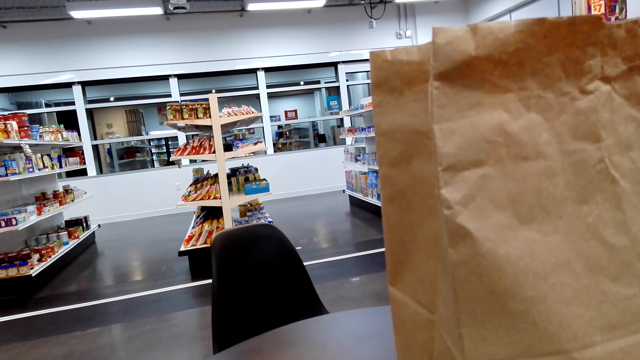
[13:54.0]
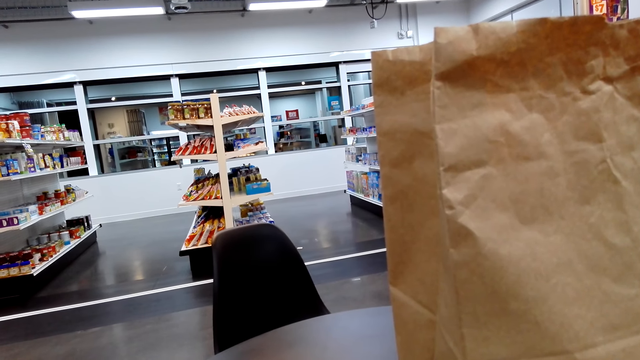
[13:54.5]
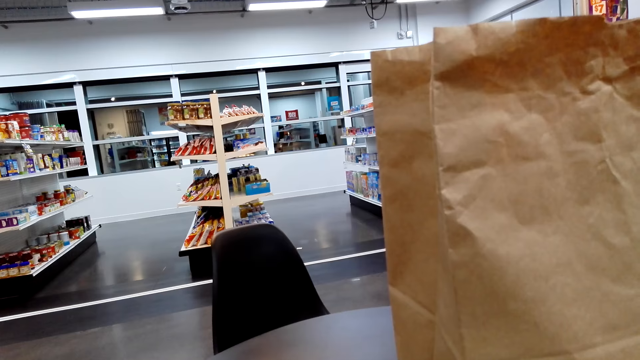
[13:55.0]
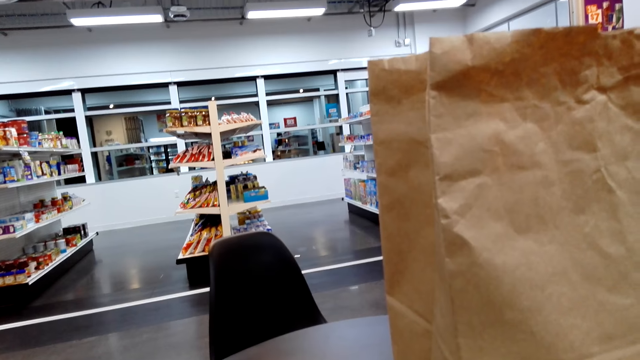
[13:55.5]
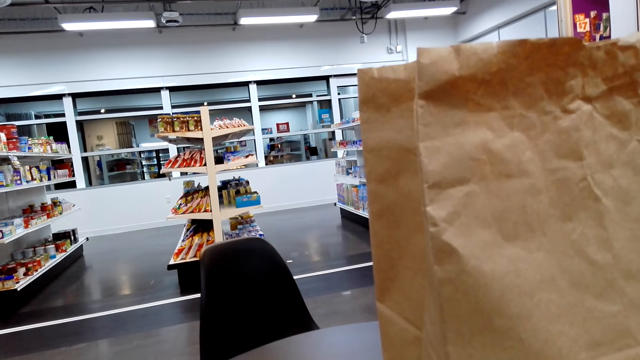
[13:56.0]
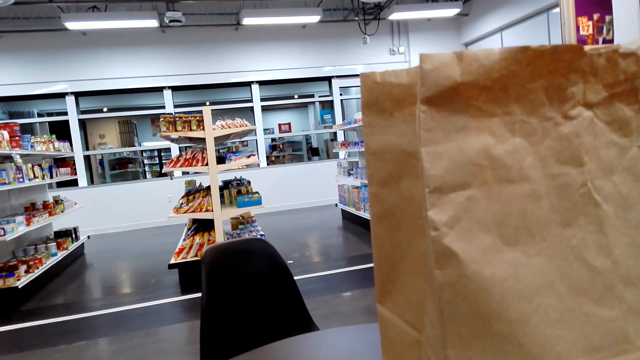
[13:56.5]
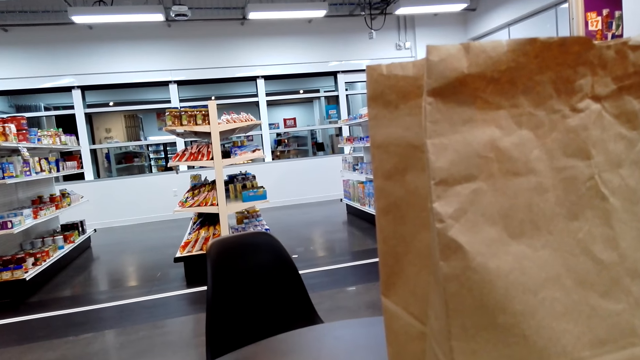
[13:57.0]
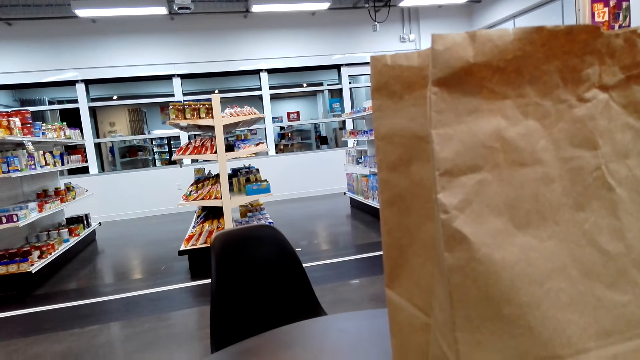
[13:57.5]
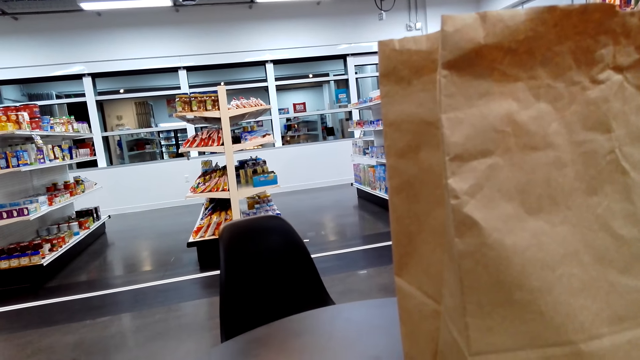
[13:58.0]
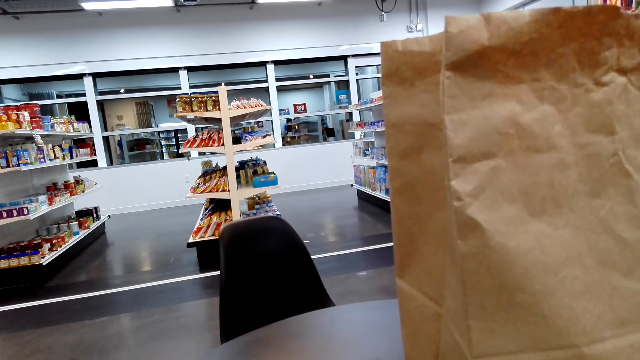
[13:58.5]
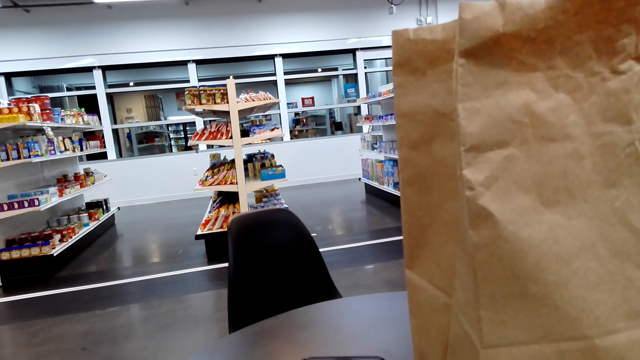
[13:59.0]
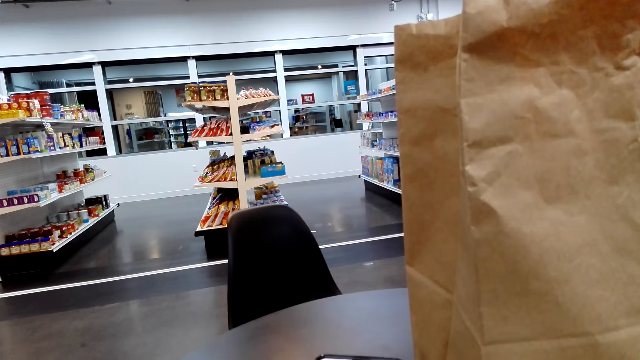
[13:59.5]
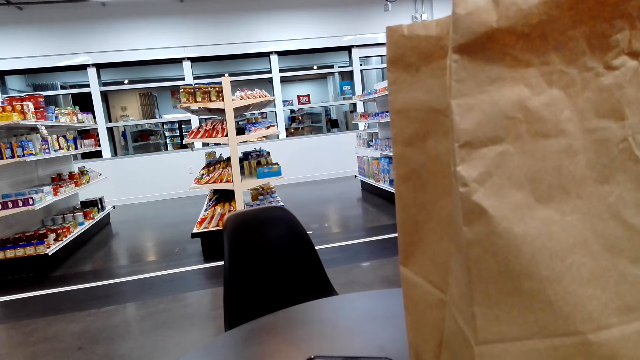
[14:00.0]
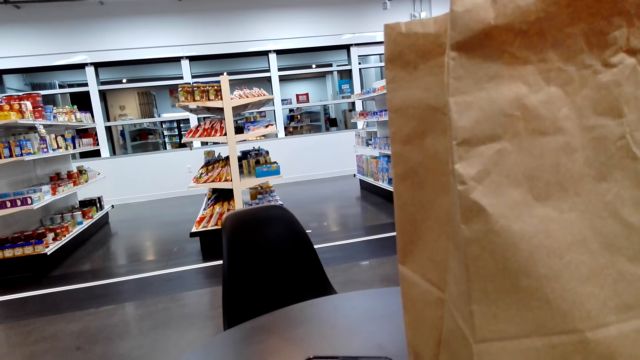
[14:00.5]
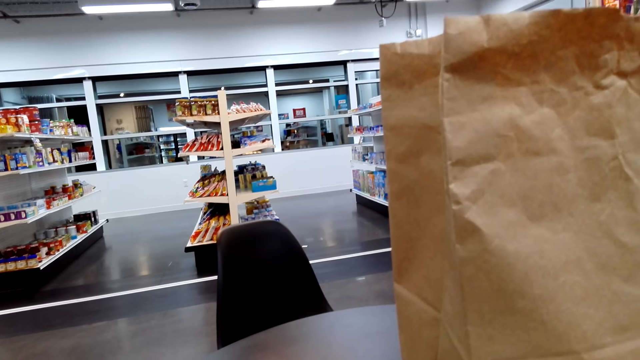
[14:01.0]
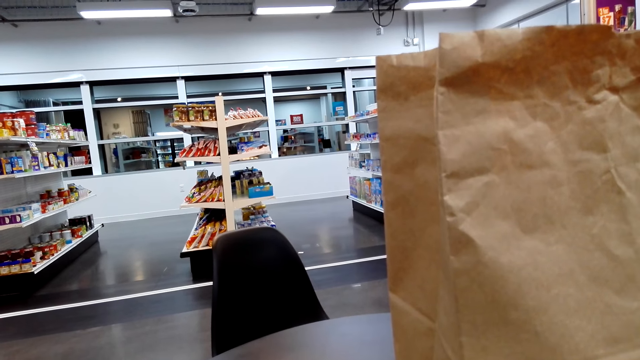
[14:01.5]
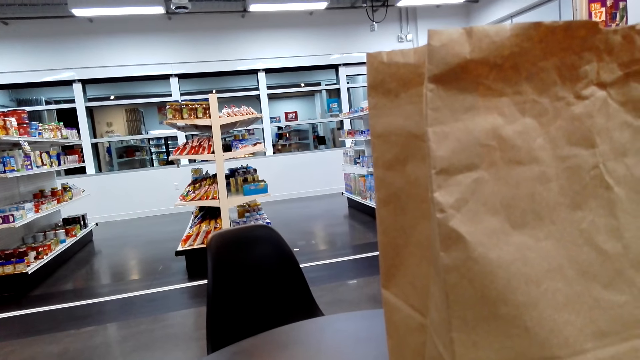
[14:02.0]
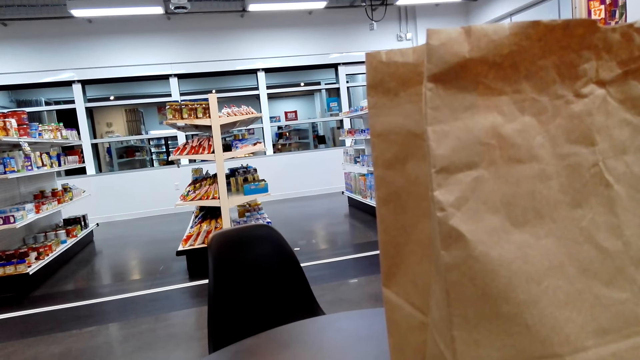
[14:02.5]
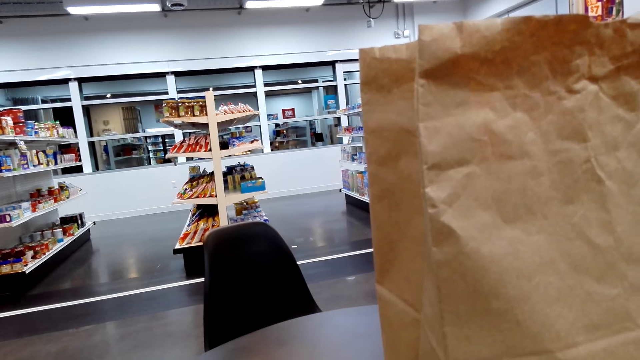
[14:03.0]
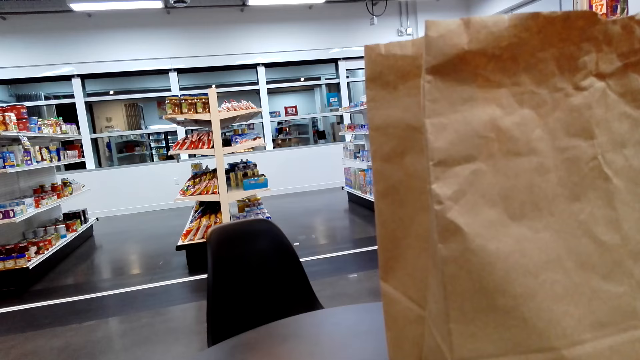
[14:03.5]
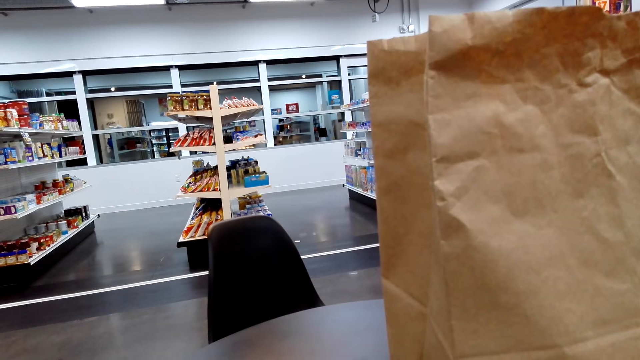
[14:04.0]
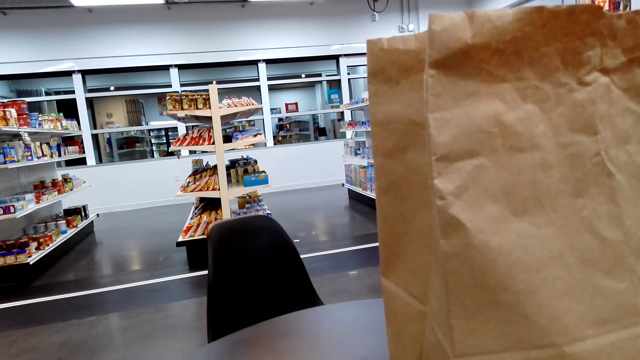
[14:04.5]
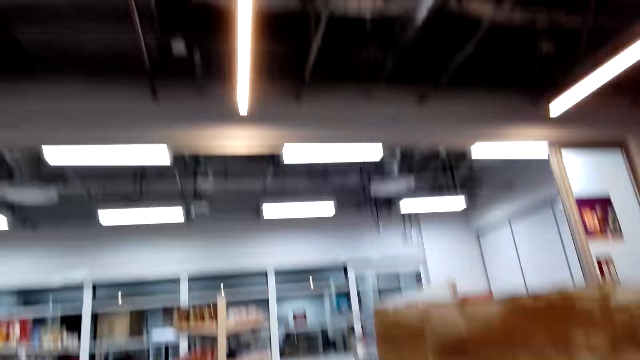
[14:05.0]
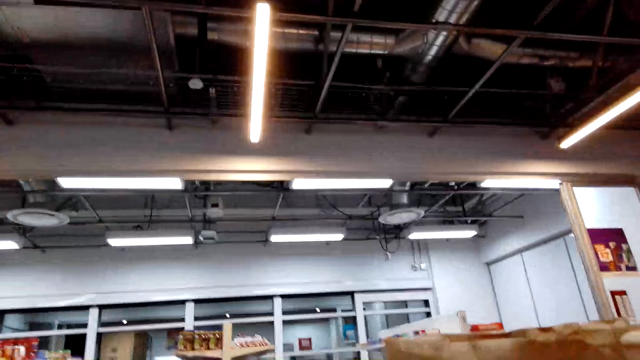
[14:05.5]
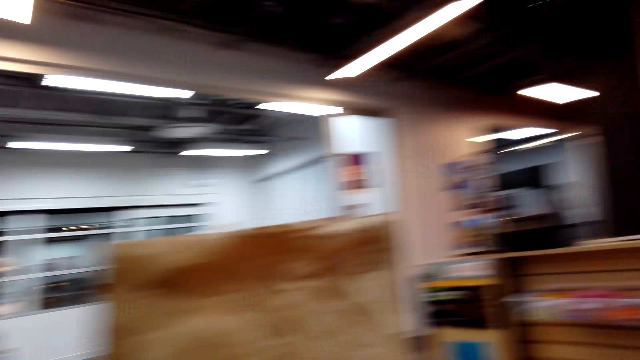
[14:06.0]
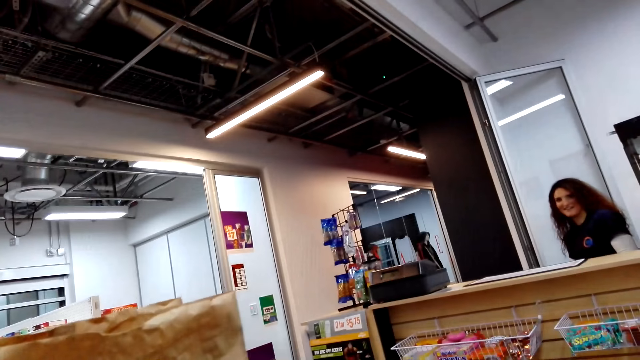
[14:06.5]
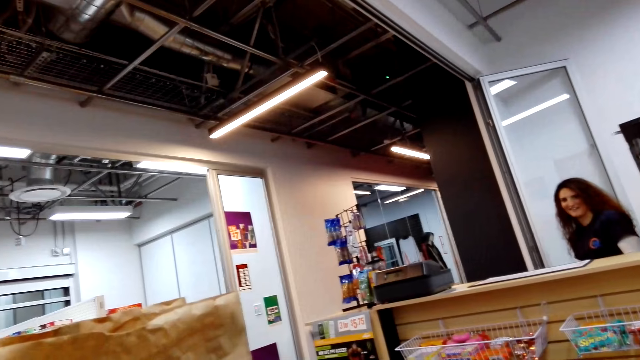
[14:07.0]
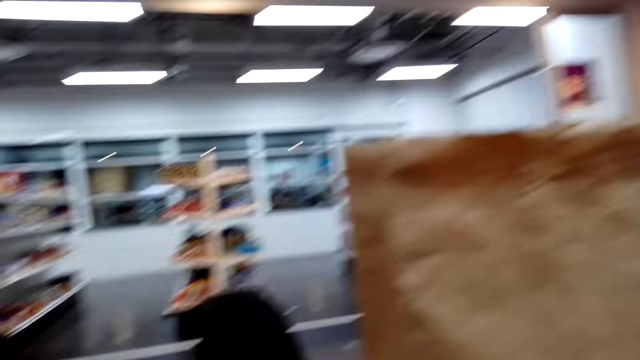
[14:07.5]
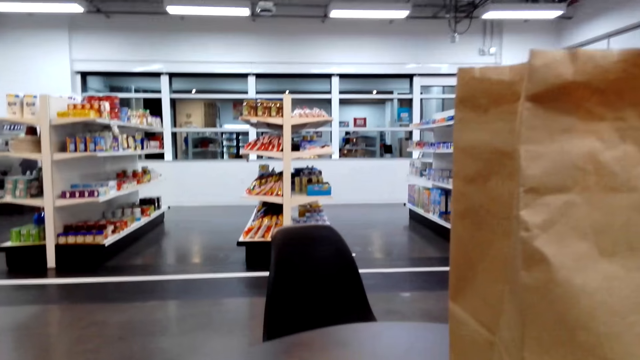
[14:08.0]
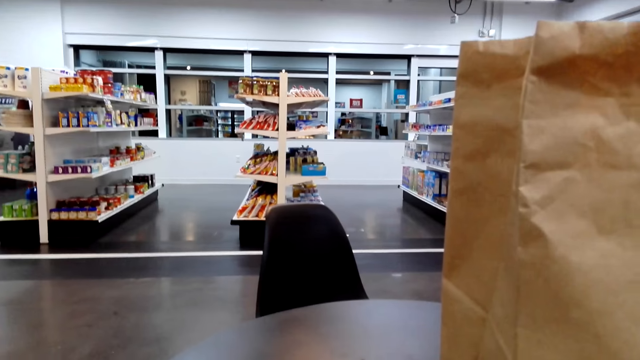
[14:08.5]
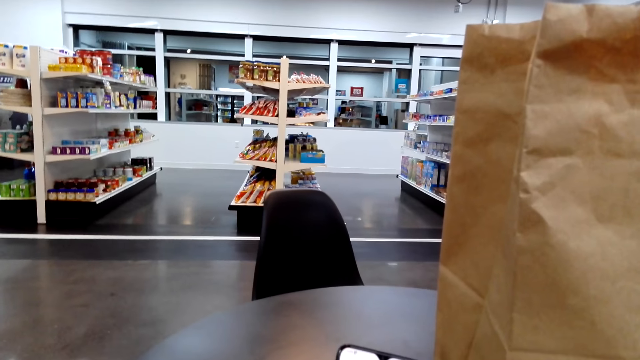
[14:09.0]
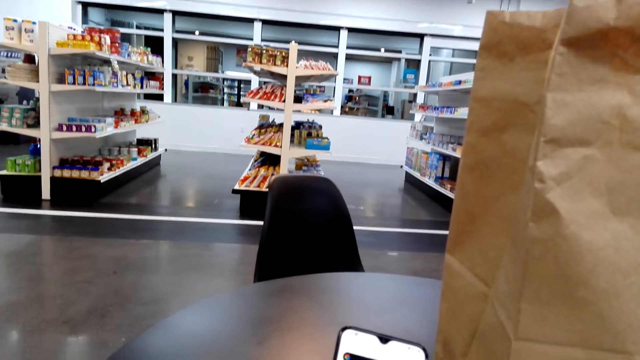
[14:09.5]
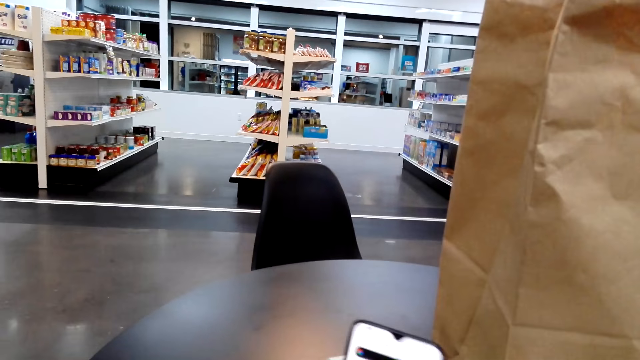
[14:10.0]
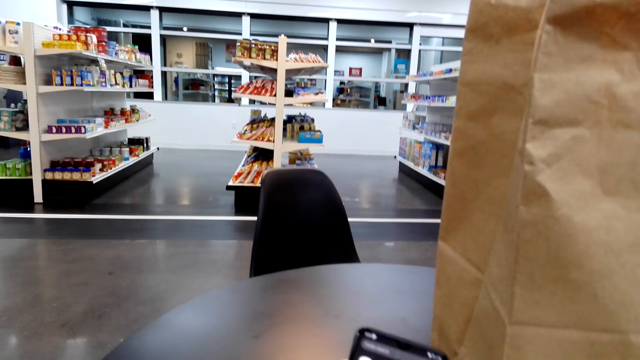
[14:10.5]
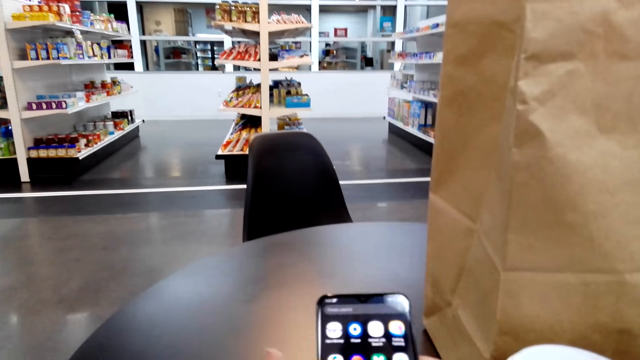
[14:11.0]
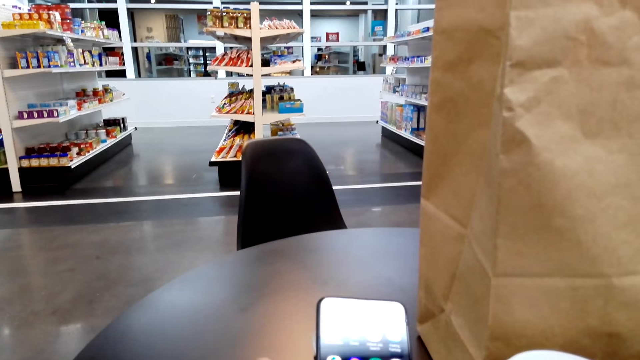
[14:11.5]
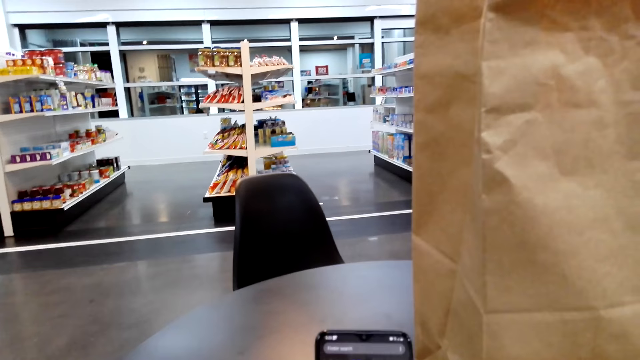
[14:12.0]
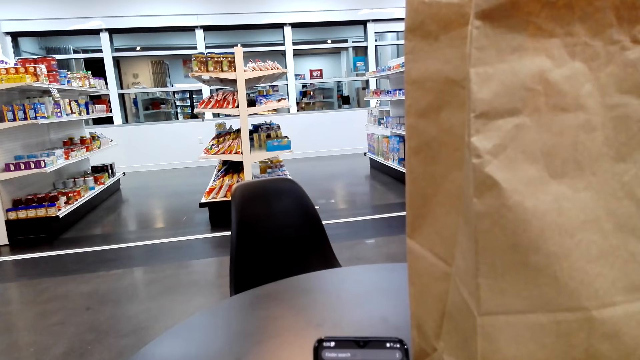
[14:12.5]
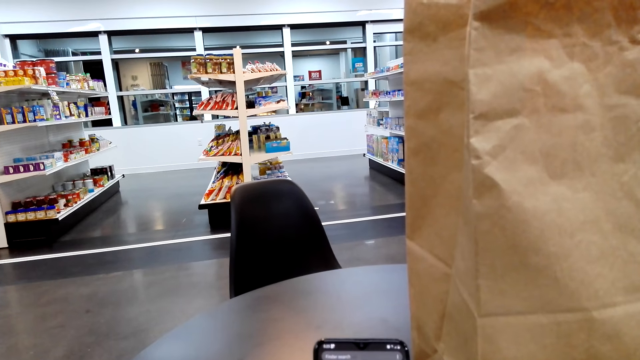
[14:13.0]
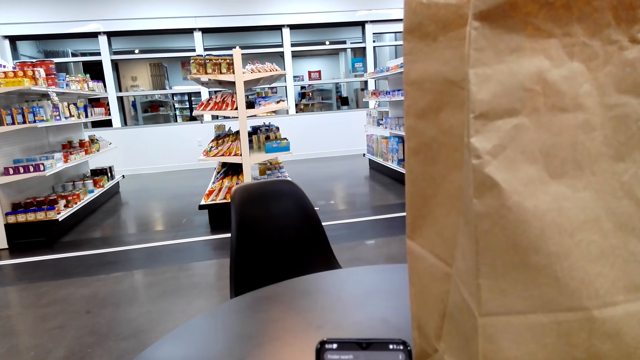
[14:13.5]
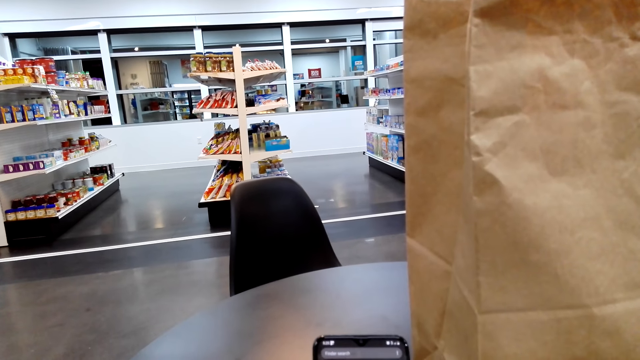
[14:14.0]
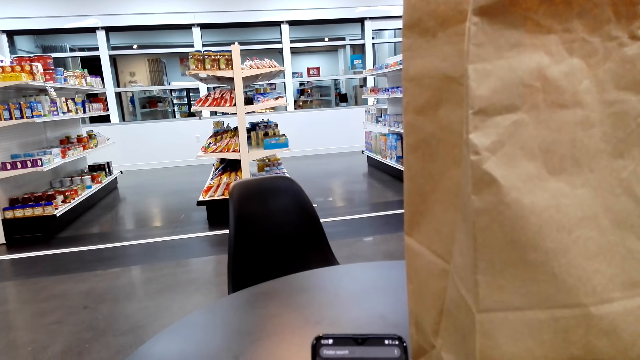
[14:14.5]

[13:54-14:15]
The camera wearer looks at the cellphone. They look at a cashier. They look at the cellphone and scroll the phone.
